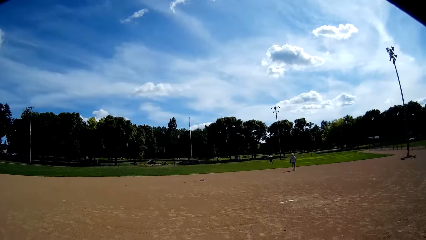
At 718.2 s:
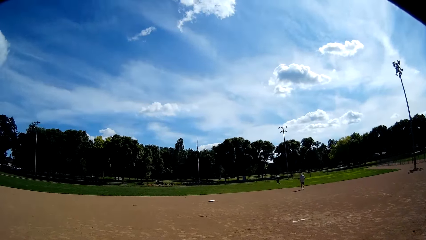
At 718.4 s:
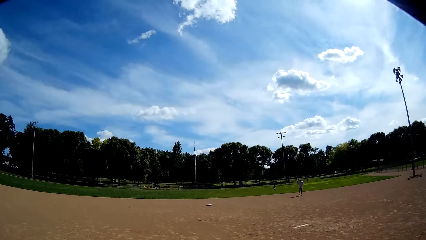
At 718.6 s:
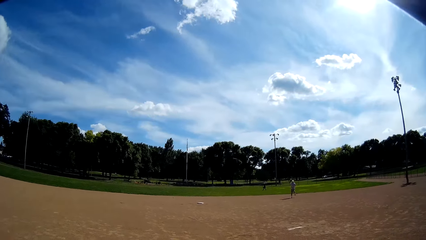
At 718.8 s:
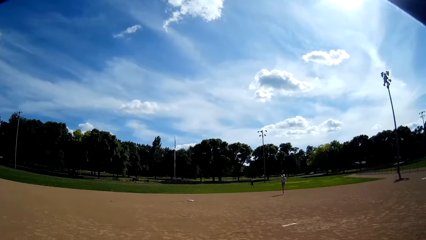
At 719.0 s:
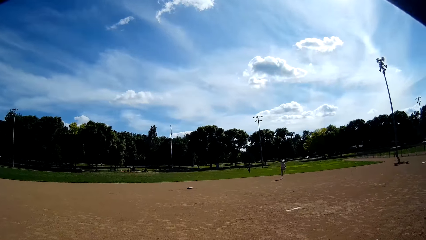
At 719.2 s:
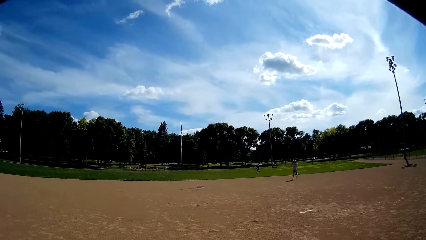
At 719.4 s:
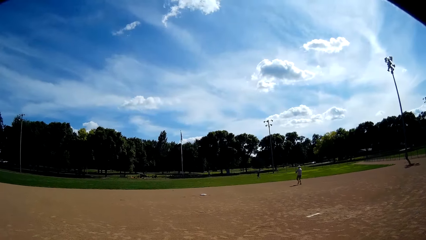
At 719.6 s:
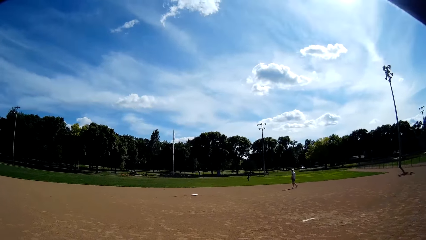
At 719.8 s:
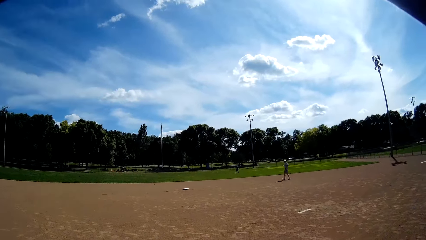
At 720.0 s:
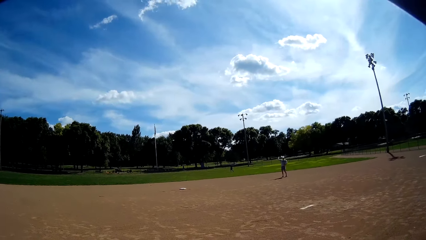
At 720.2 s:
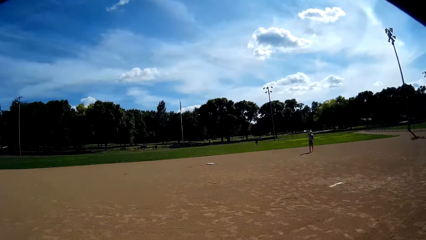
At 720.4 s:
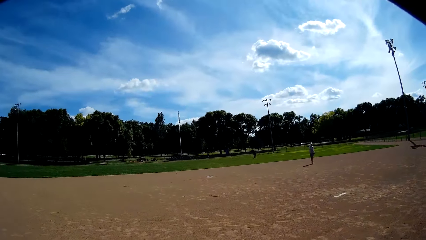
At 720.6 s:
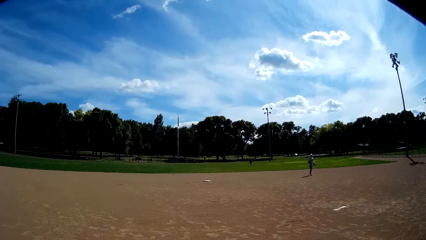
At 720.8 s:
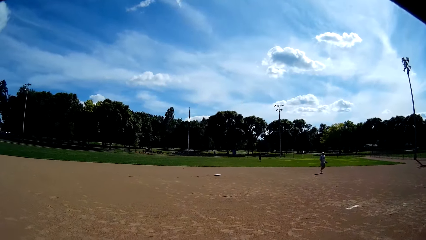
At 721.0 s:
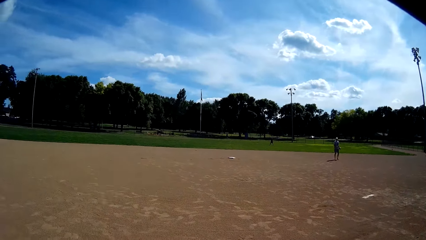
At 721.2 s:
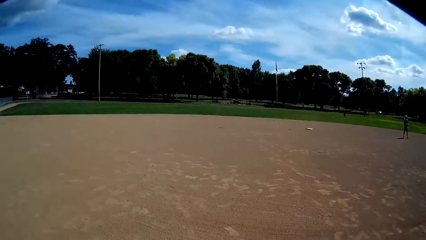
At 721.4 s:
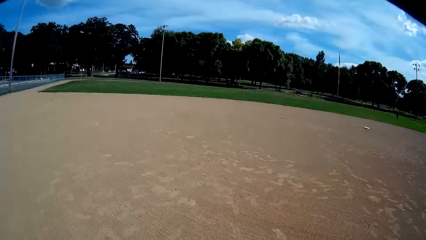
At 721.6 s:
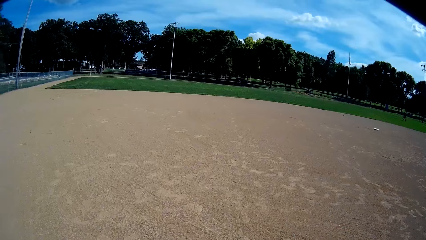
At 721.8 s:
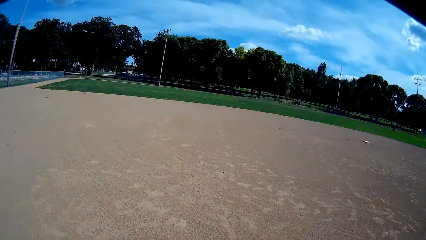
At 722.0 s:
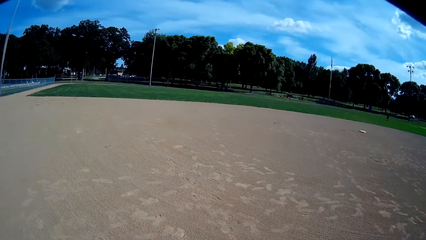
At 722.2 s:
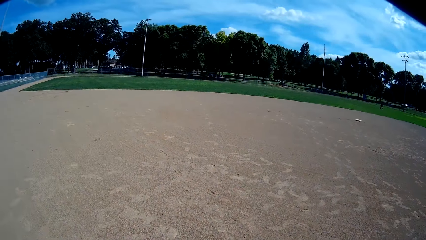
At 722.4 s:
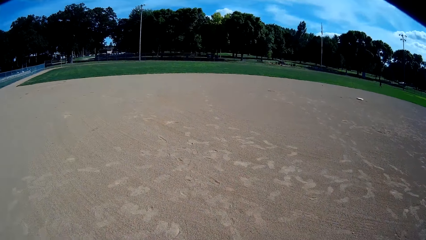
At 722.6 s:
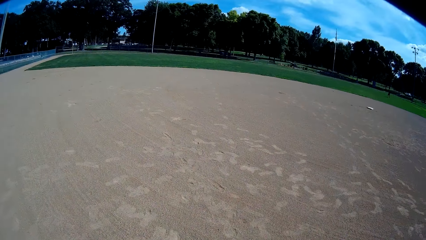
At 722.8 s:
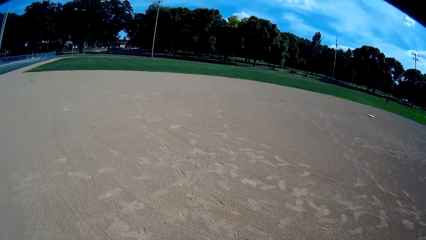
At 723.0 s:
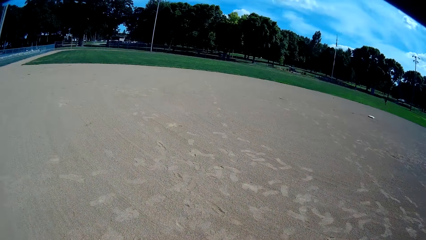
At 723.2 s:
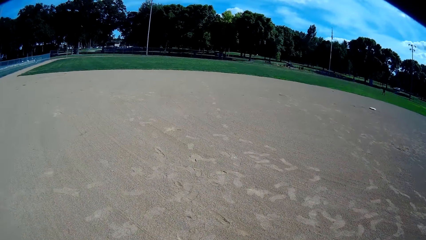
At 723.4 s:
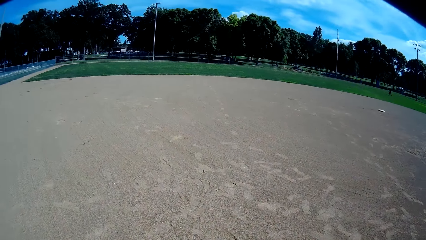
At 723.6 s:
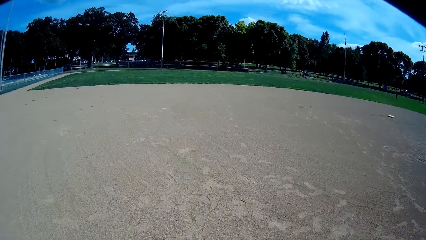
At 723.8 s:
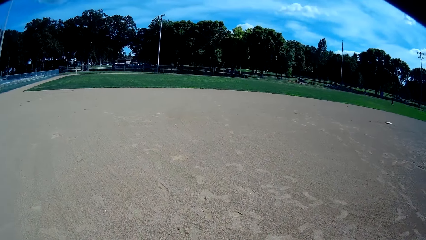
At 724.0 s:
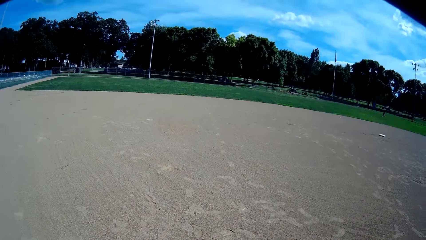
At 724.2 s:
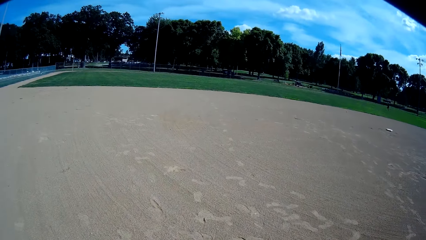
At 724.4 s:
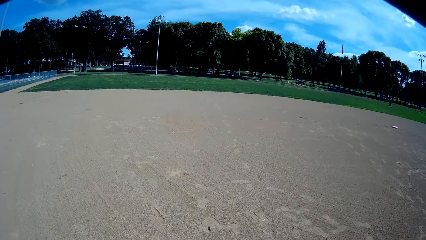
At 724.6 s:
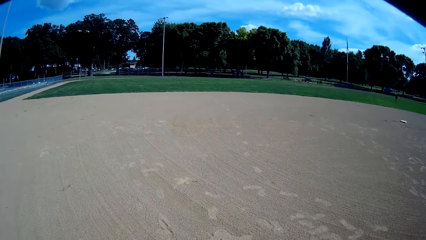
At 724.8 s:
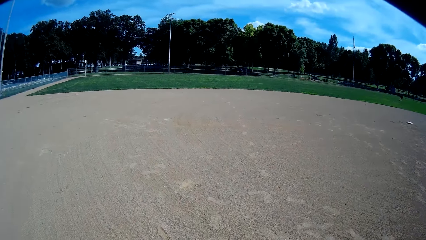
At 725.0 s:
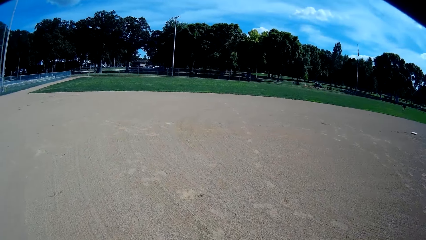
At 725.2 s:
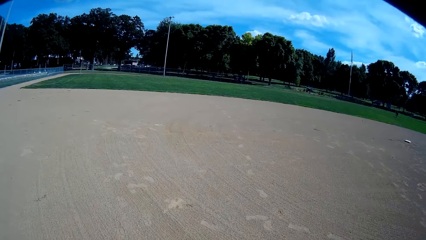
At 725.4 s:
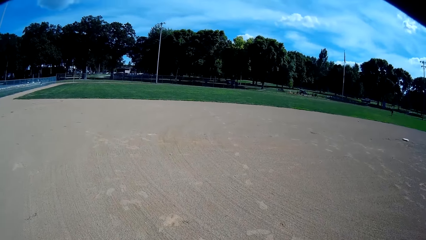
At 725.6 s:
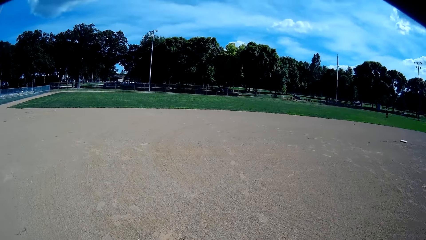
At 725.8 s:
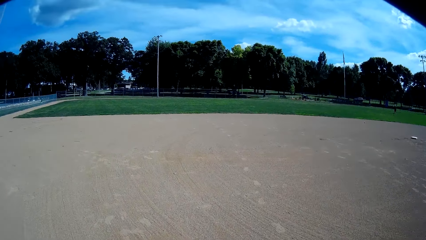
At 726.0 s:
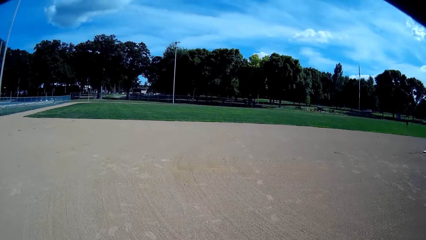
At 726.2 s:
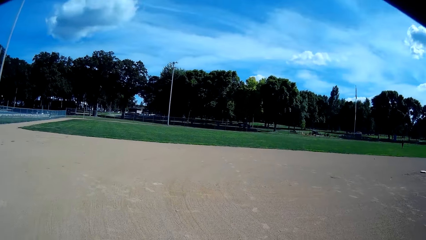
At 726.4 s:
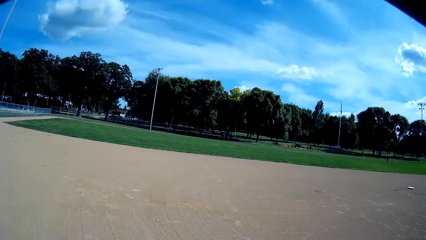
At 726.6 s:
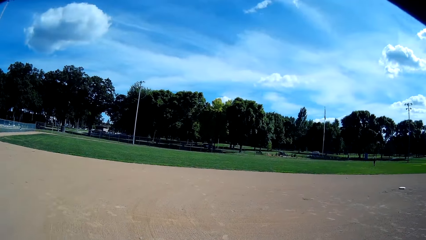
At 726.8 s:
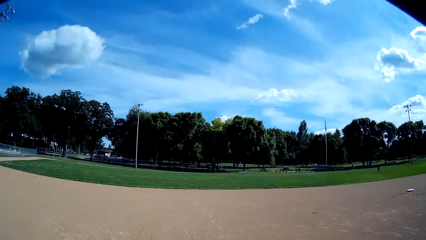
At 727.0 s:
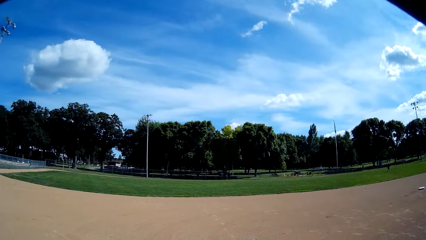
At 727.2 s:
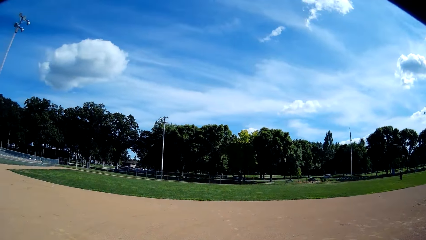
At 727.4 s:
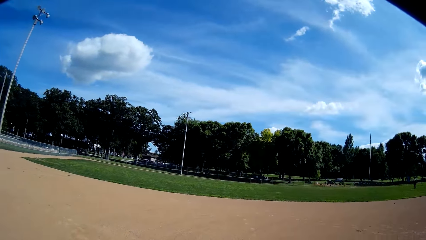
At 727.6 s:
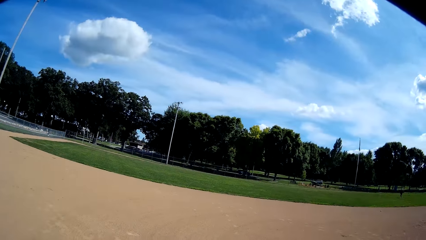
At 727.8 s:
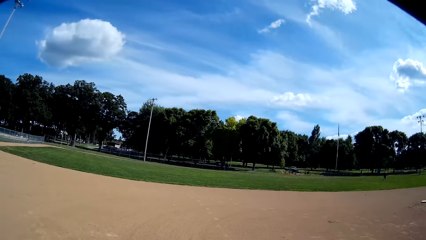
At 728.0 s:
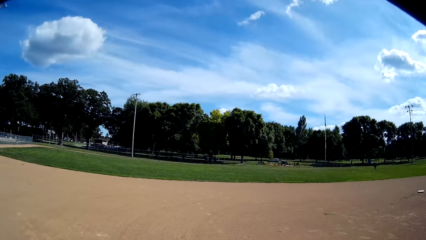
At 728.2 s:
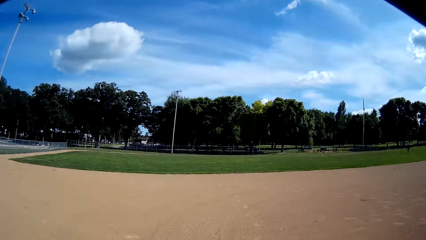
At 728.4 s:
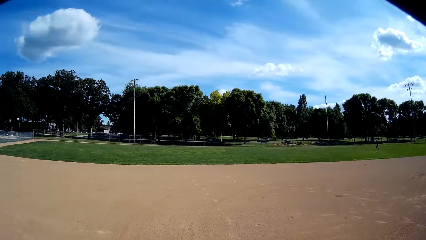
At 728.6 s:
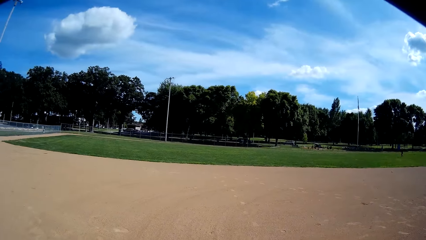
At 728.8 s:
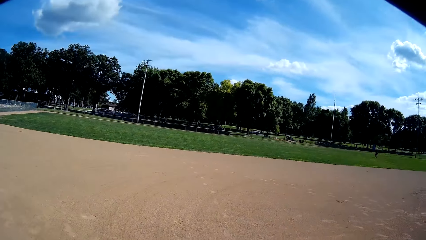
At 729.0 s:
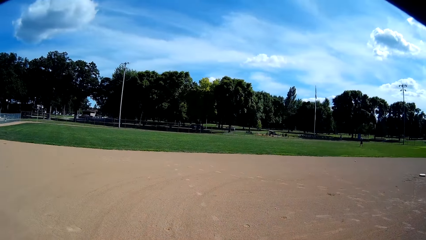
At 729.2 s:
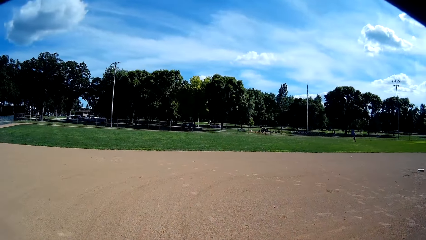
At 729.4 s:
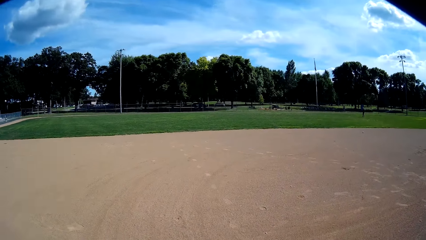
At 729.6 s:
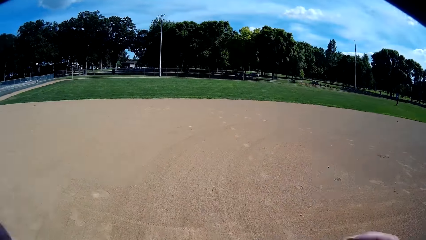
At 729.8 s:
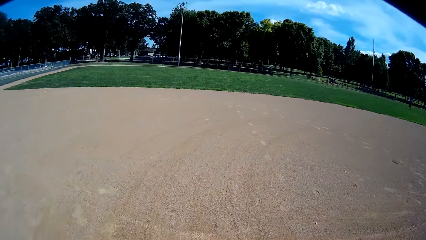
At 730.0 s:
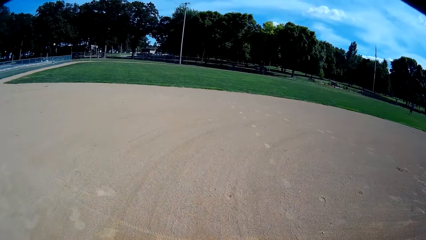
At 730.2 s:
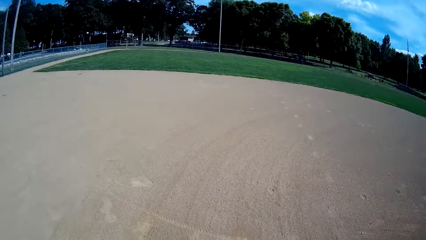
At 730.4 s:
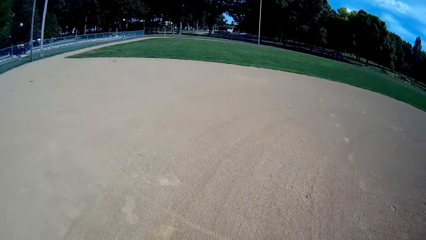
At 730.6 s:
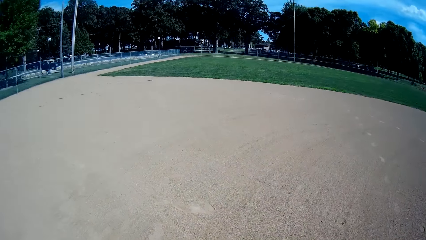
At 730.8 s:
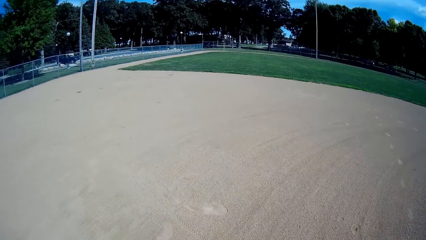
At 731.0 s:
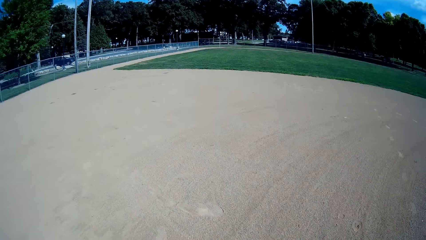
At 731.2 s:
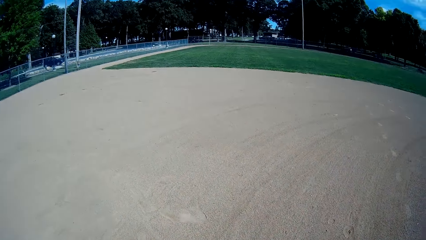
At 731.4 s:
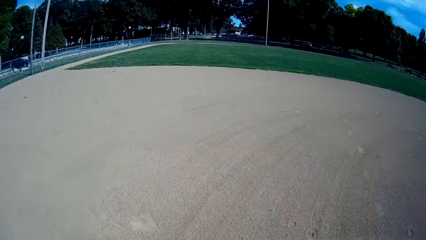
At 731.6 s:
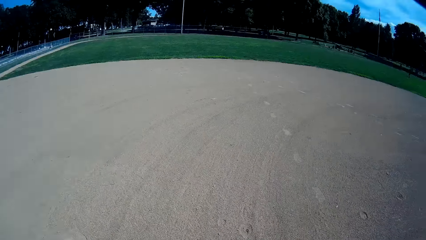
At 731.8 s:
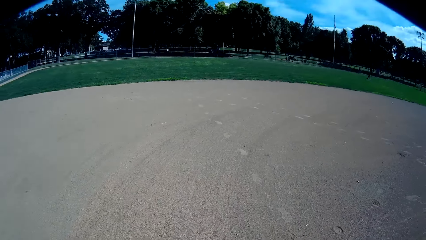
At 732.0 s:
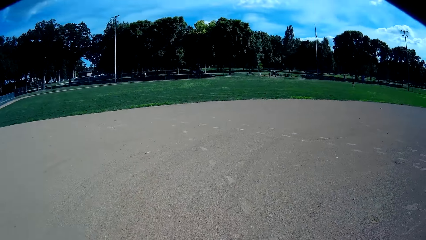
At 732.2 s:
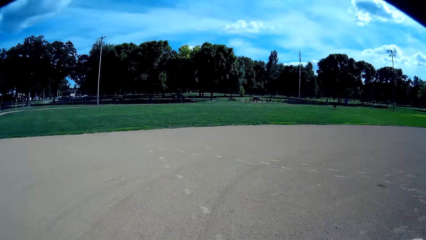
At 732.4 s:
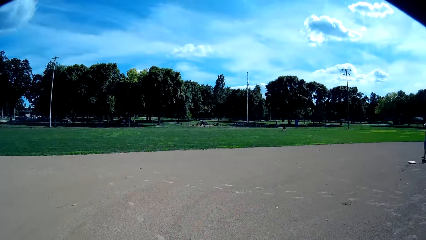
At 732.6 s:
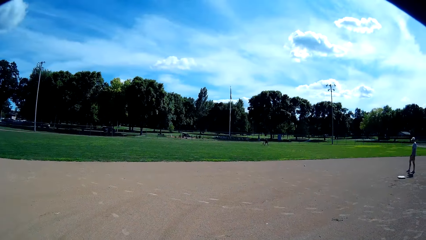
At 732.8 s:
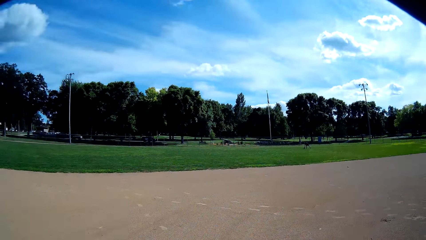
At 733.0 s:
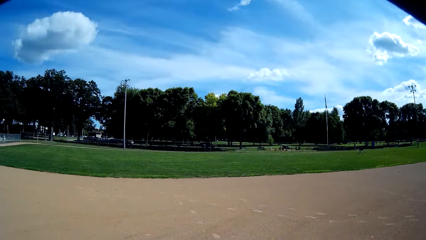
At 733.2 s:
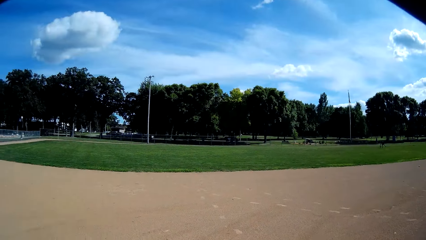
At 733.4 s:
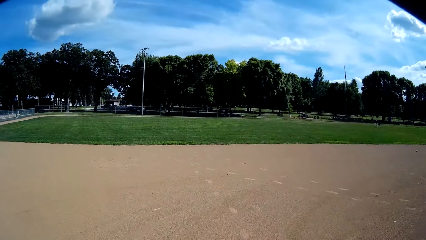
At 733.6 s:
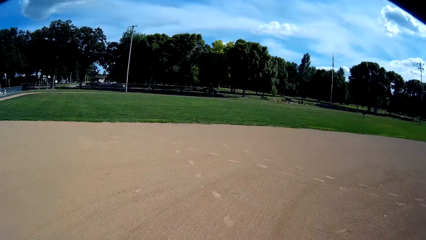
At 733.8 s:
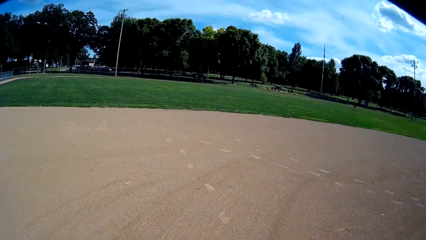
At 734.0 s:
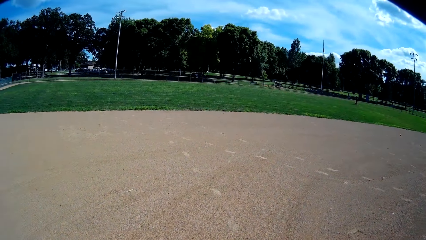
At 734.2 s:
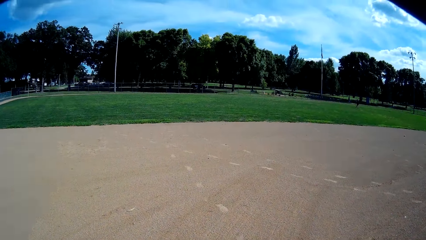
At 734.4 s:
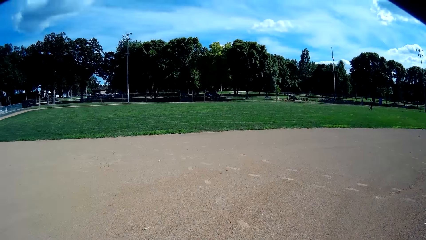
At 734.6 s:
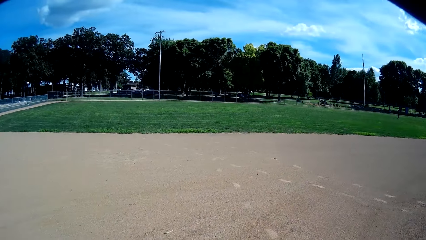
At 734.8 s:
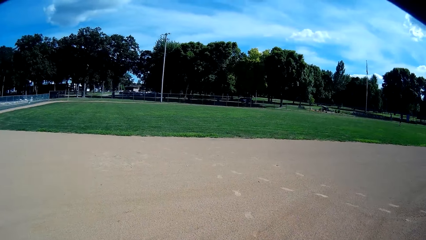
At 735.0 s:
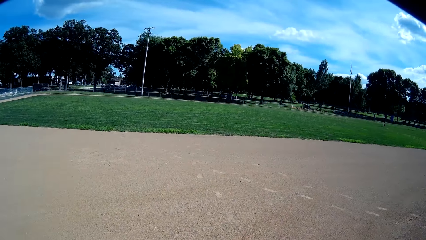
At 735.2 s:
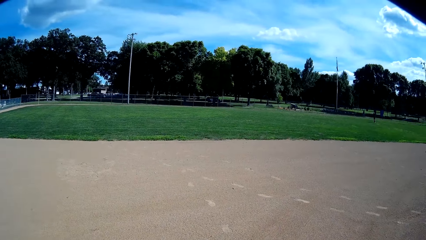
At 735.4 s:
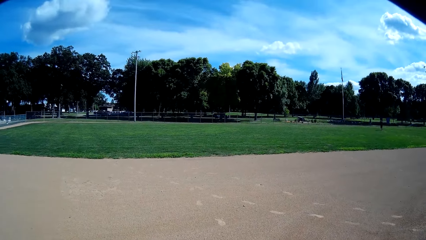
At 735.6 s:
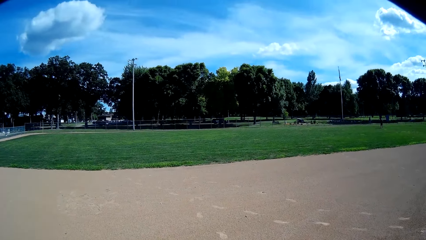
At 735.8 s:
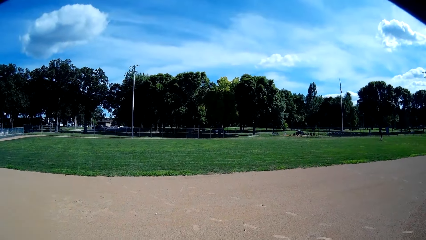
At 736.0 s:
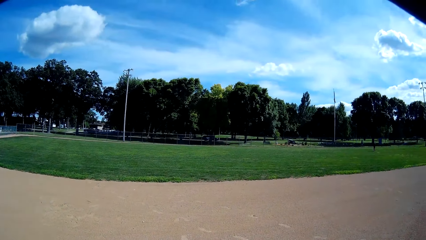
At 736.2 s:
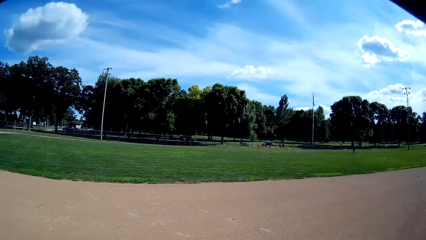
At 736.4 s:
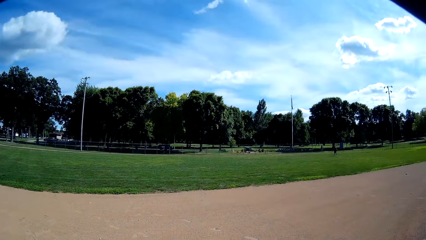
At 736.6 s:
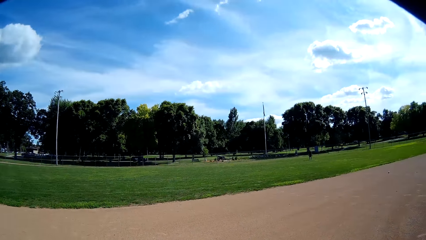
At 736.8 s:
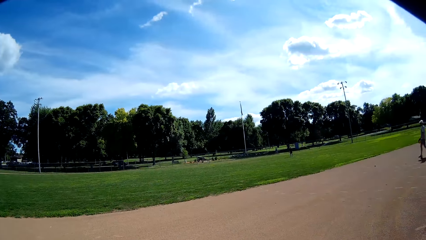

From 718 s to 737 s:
The camera wearer talks to a man. They interact with the man. The man talks to the camera wearer. The camera wearer walks on the field. They talk to the man. They walk down the field. The man talks to the camera wearer. The camera wearer walks on the field.
